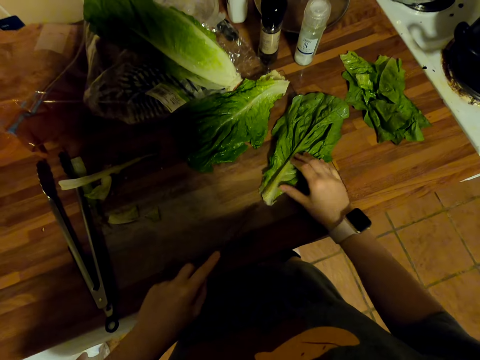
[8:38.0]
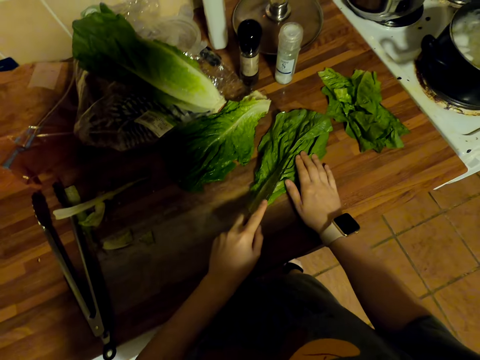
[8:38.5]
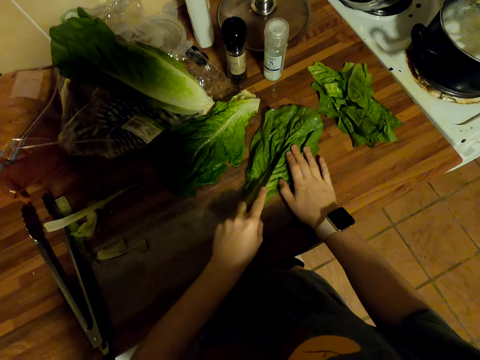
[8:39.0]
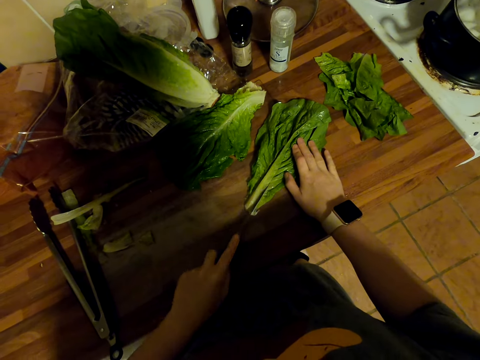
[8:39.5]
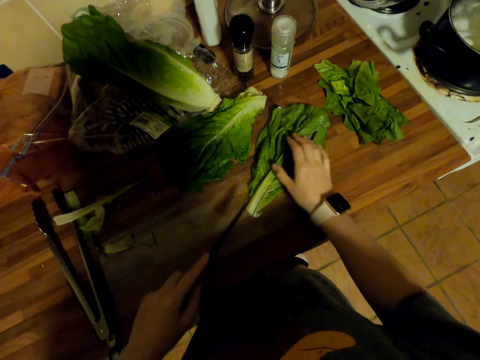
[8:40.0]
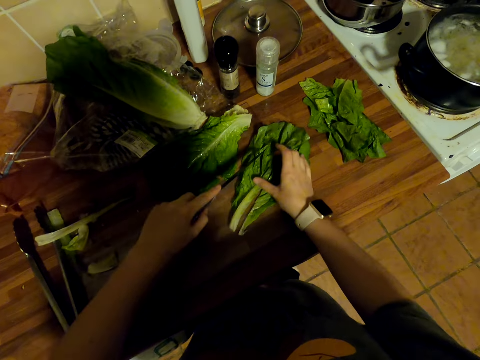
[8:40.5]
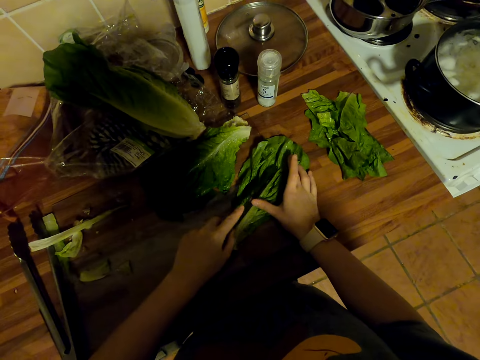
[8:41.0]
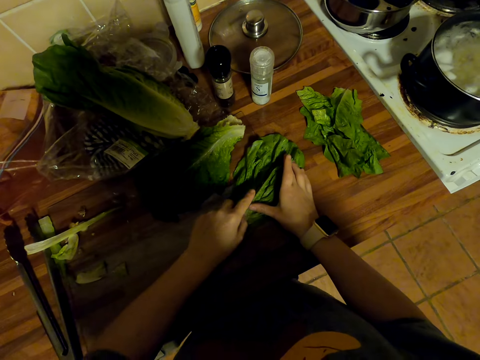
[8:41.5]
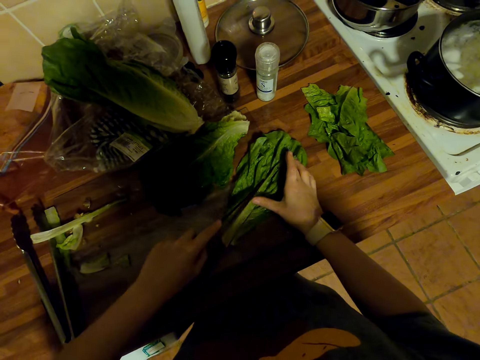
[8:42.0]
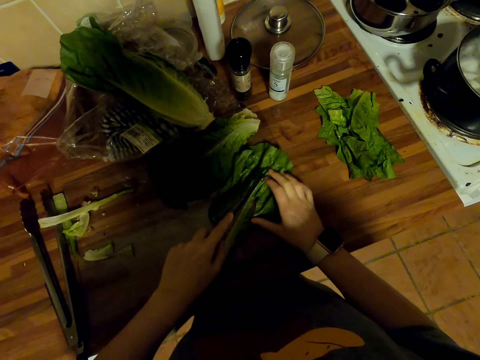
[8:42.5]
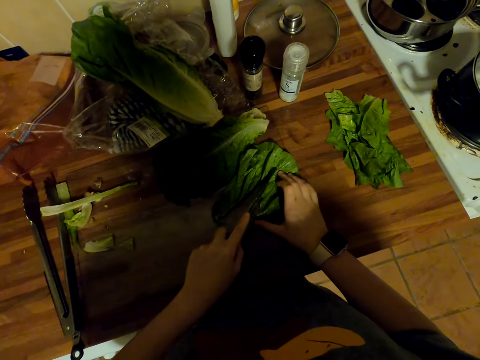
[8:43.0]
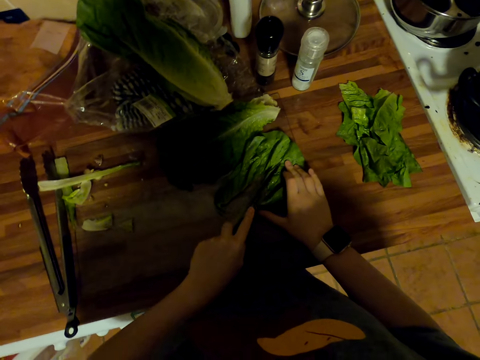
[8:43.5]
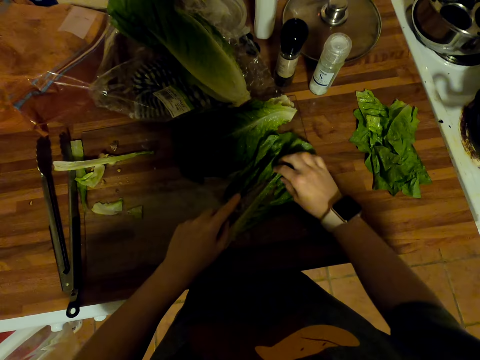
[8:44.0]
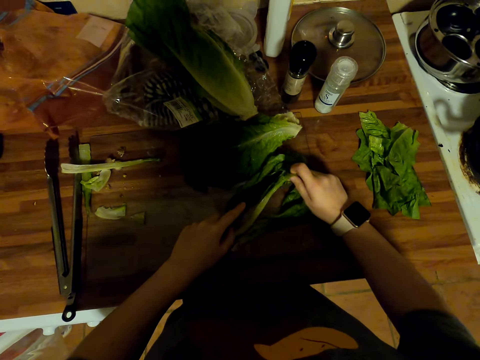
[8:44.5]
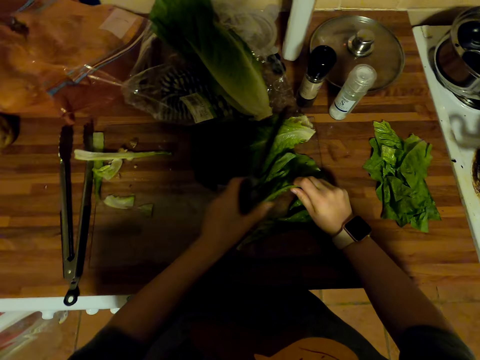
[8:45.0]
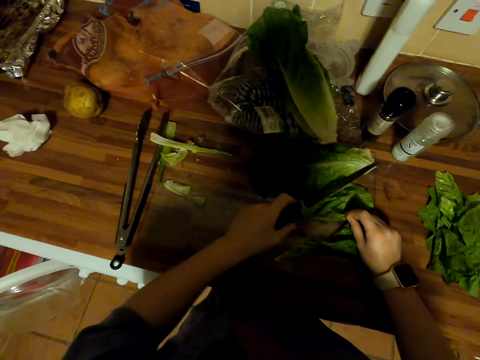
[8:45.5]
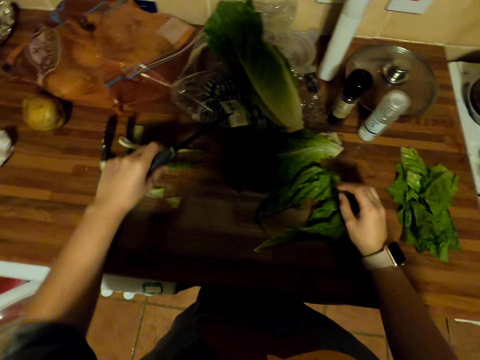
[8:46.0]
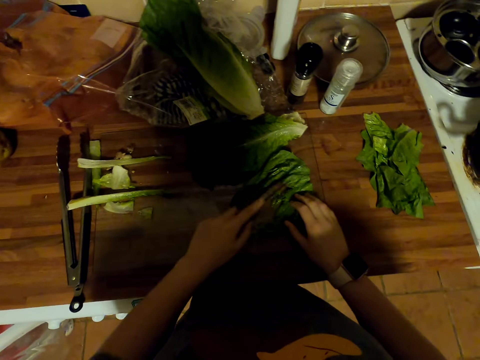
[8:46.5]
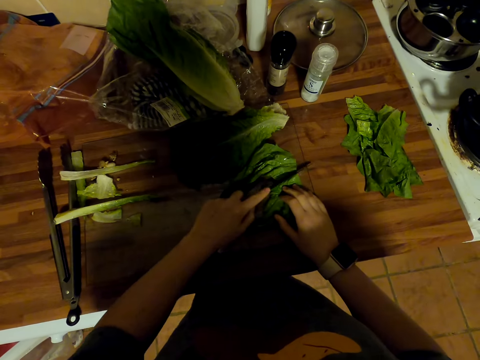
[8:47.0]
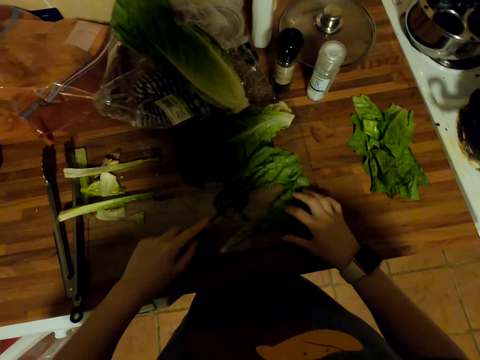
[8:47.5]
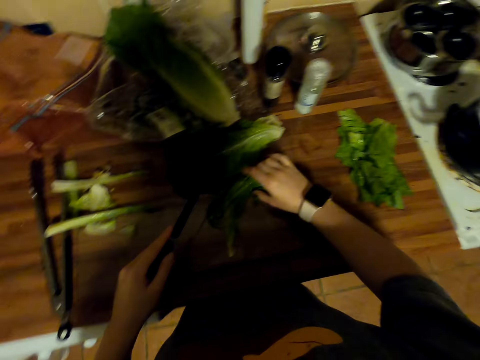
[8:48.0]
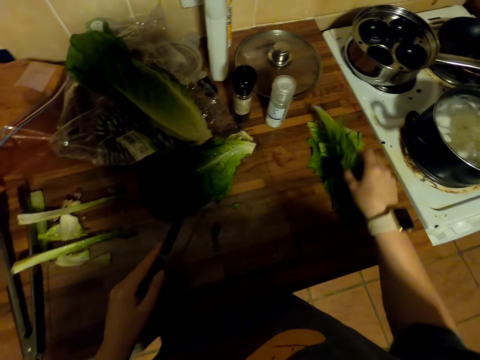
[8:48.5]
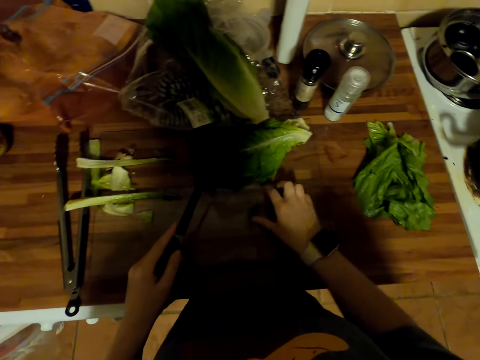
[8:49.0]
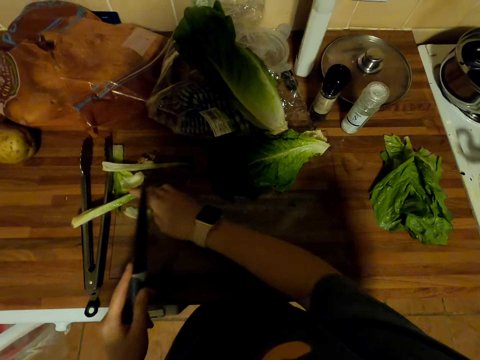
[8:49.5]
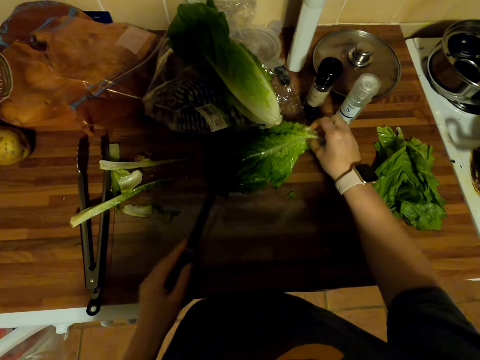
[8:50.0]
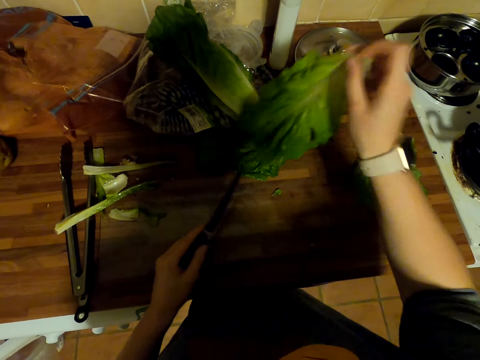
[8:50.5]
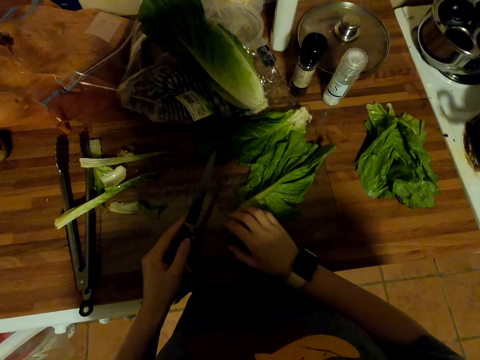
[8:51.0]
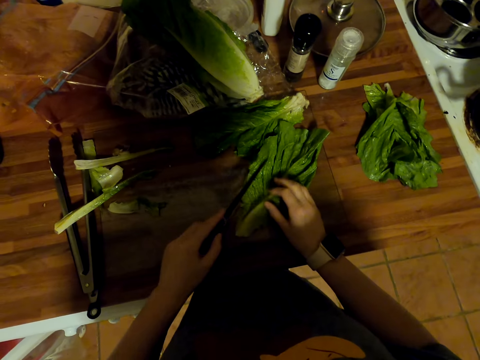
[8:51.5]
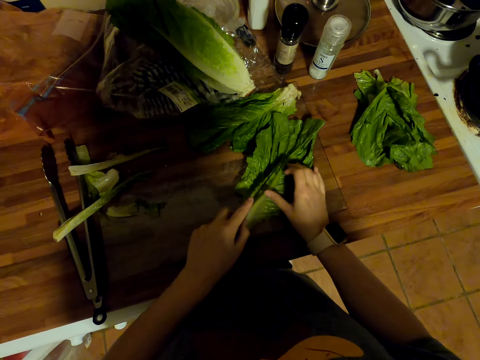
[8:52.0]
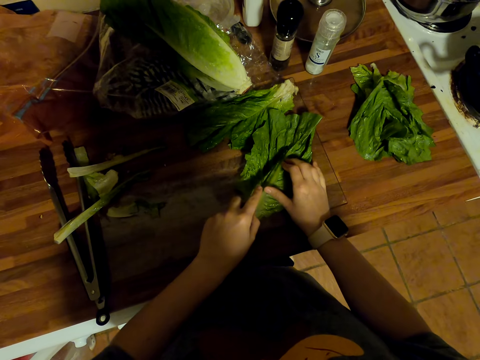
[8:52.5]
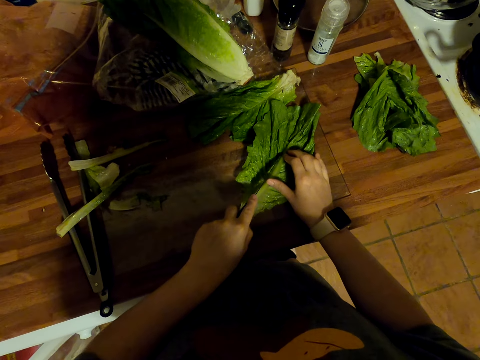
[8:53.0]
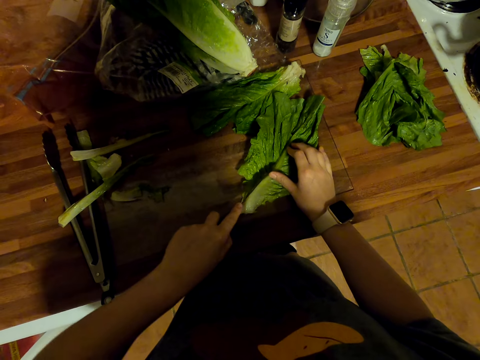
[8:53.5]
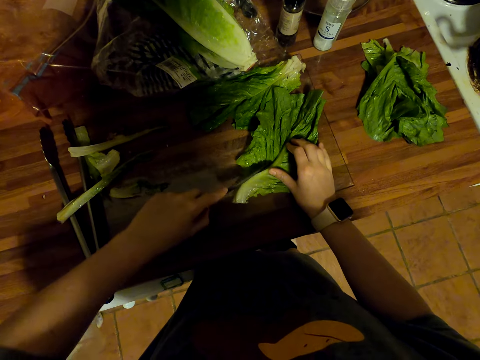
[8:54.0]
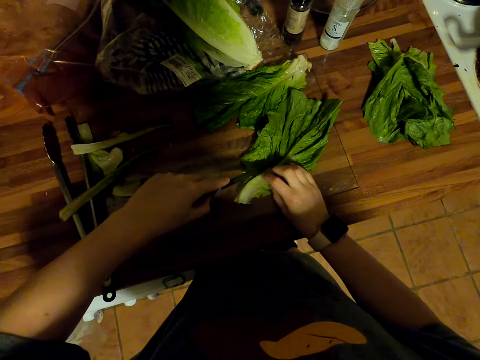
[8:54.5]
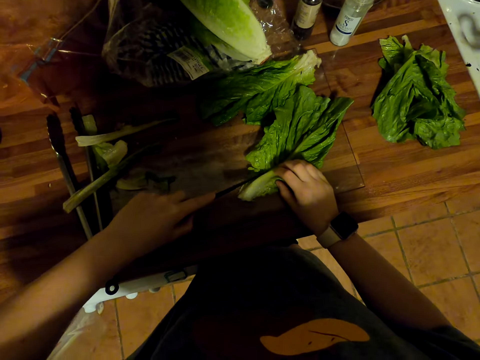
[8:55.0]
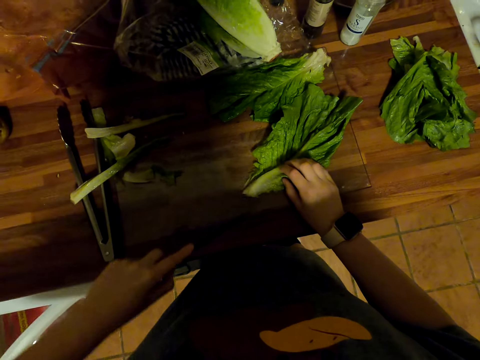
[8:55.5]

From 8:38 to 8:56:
The camera wearer pulls the spinach stem. They put the spinach stem on the counter. They cut the spinach with a knife. They pick up spinach leaves. They put the spinach on the counter. They drag the spinach on the table. They pick up spinach leaves. They put the spinach on the counter. They cut the spinach with the knife.

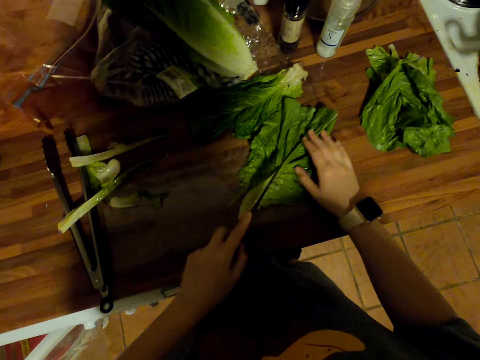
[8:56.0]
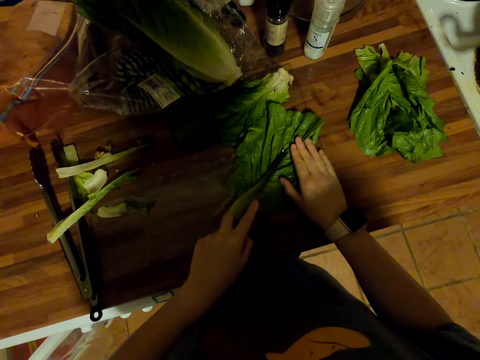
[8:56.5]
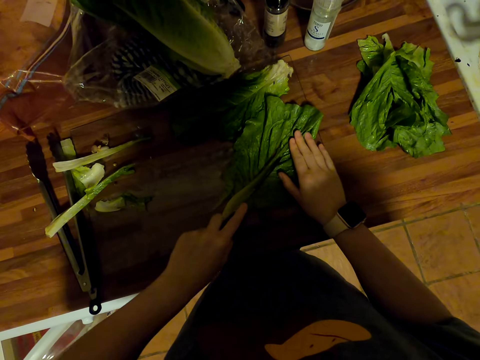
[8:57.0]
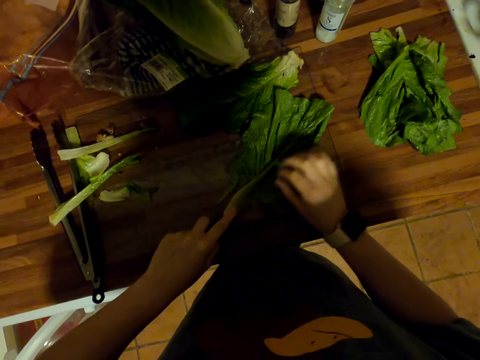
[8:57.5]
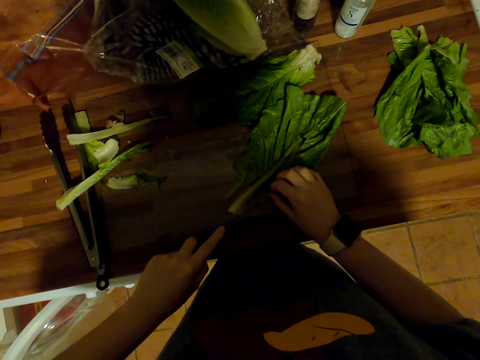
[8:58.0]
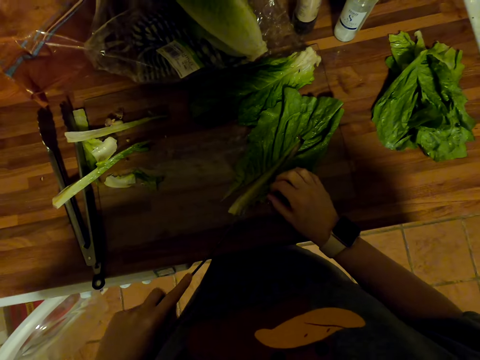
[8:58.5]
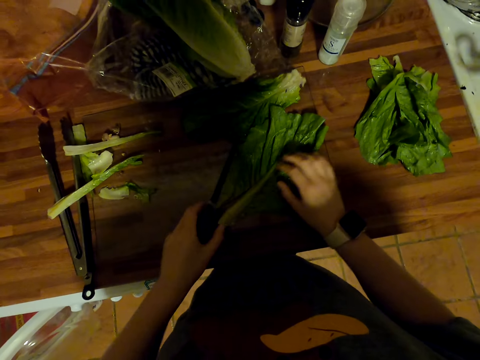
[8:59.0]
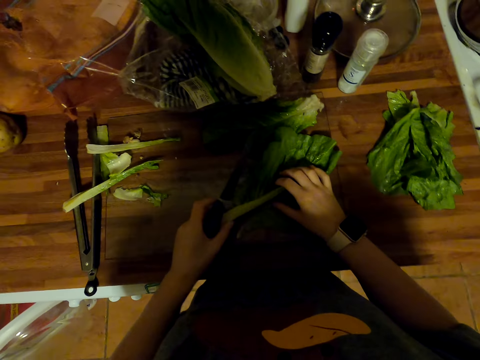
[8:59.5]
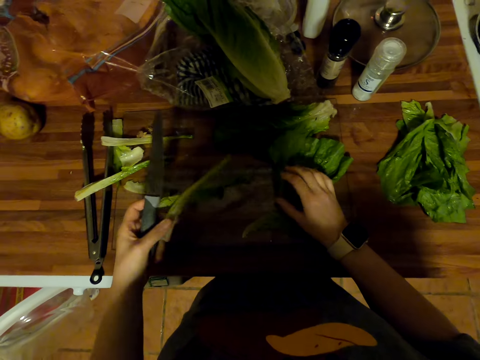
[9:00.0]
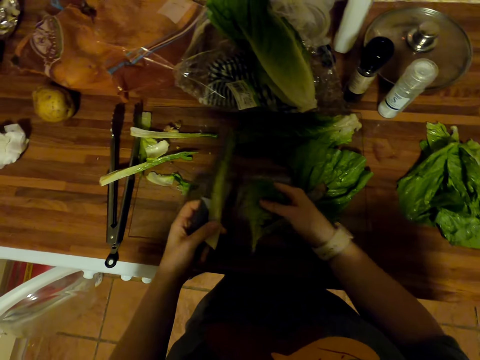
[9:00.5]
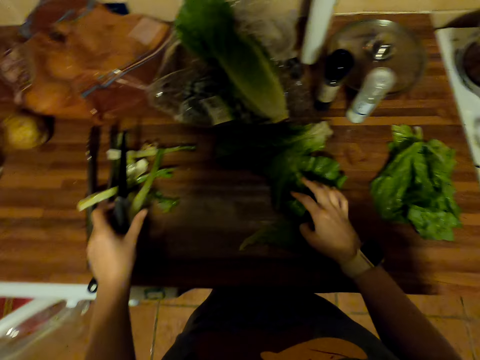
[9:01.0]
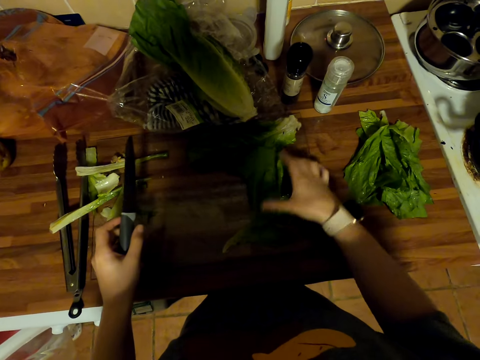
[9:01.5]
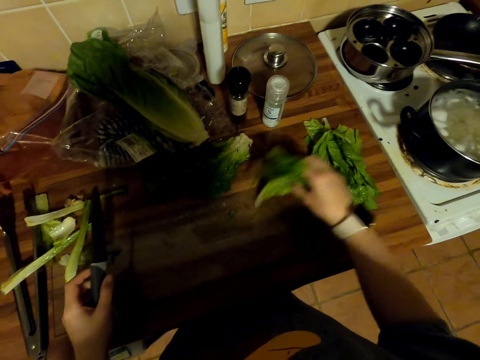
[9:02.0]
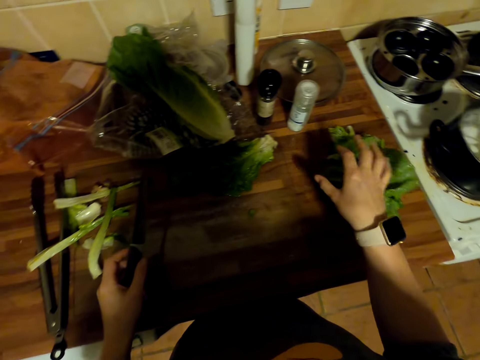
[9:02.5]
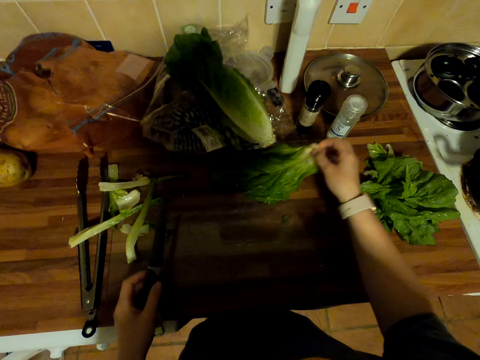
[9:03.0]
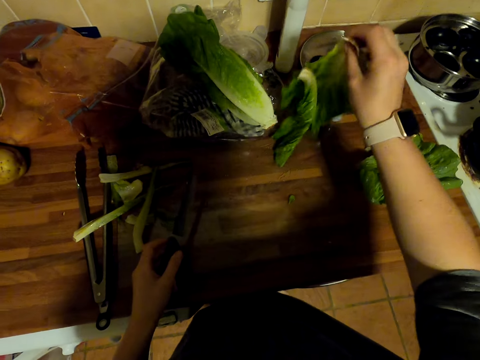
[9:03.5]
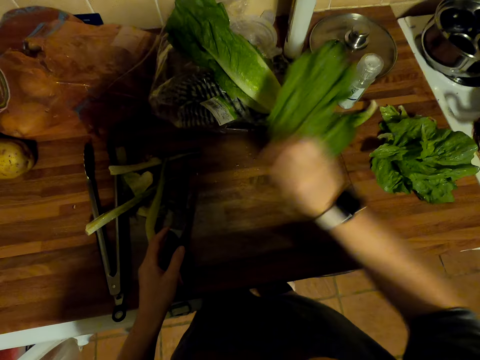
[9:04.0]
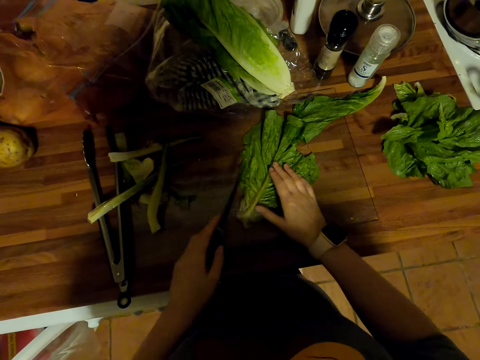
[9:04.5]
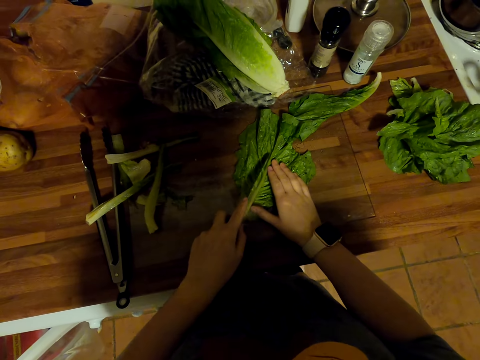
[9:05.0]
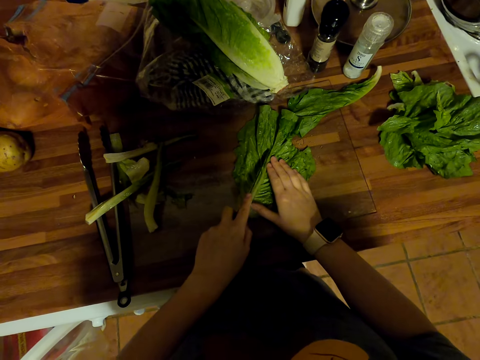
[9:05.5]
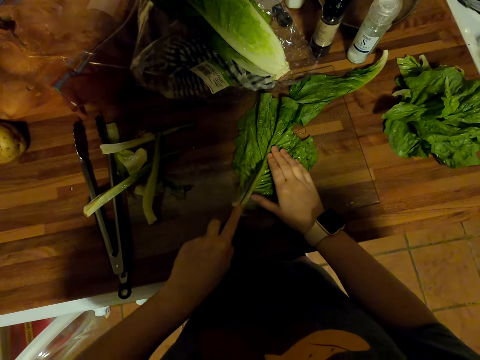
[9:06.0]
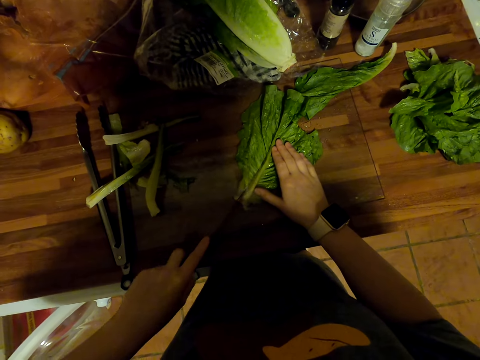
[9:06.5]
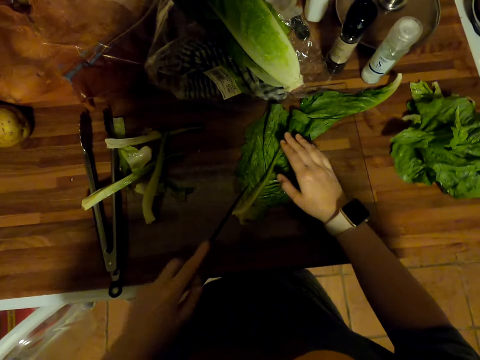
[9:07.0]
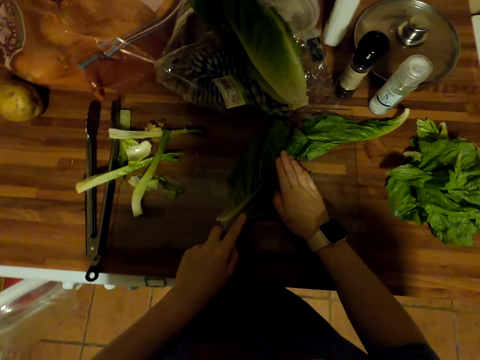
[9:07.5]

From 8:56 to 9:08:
The camera wearer pulls the spinach stem. They peel off the spinach leaf. They put the spinach stem on the counter. They pick up spinach leaves. They put the spinach on the counter. They pick up spinach leaves. They put the spinach on the counter. They cut the spinach with a knife.
